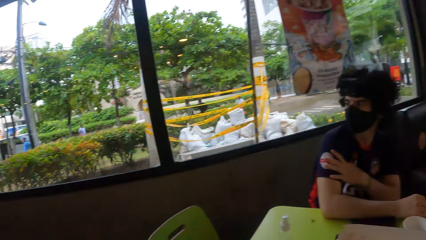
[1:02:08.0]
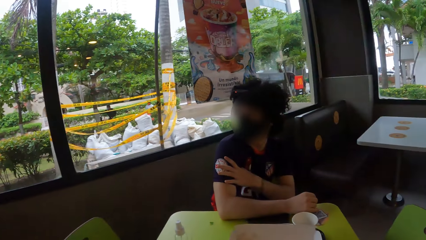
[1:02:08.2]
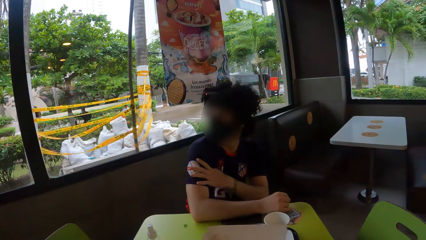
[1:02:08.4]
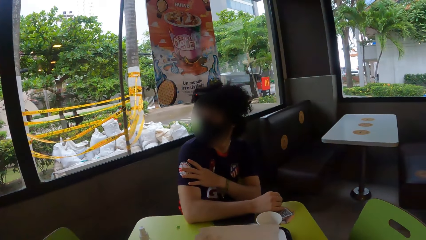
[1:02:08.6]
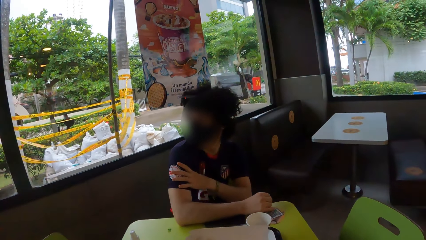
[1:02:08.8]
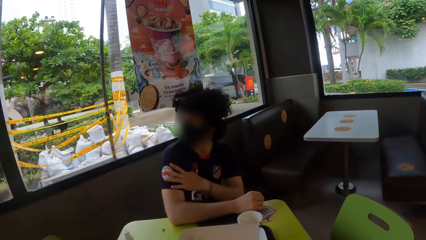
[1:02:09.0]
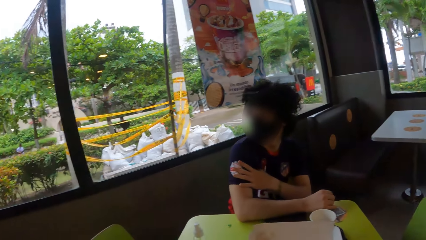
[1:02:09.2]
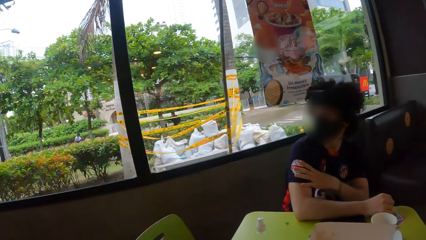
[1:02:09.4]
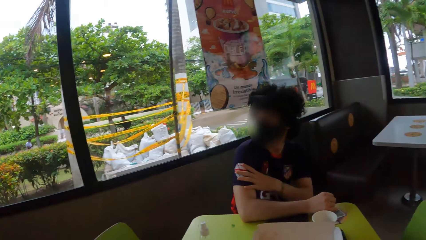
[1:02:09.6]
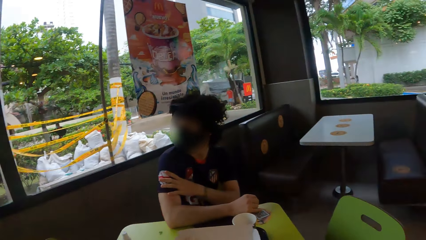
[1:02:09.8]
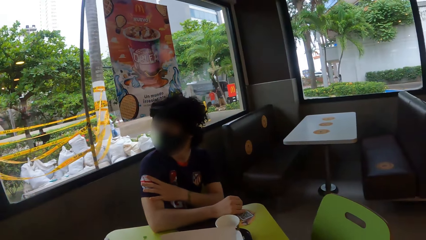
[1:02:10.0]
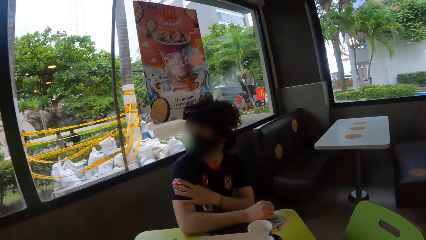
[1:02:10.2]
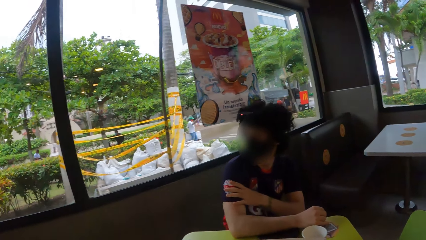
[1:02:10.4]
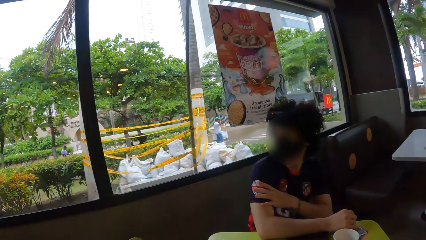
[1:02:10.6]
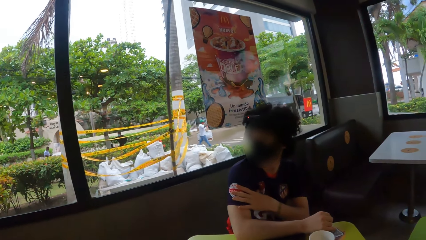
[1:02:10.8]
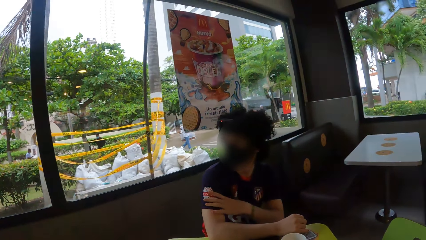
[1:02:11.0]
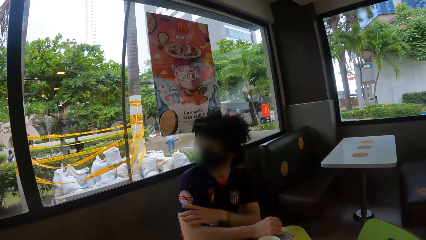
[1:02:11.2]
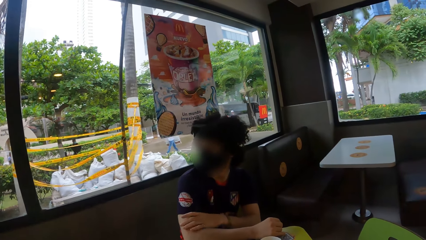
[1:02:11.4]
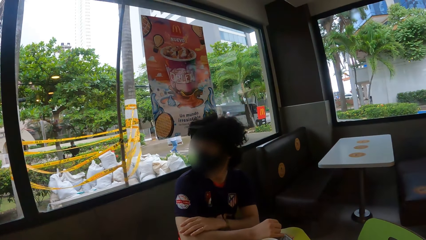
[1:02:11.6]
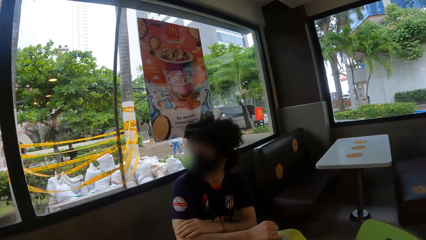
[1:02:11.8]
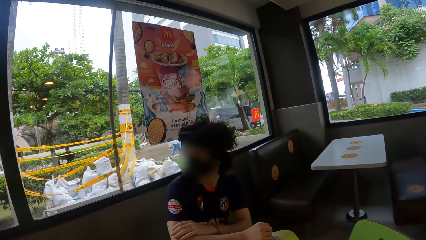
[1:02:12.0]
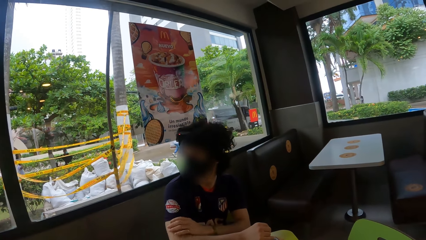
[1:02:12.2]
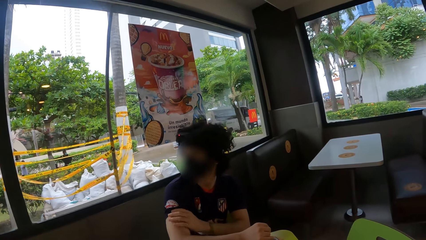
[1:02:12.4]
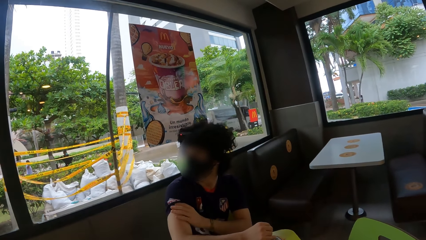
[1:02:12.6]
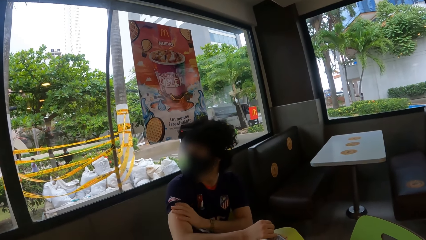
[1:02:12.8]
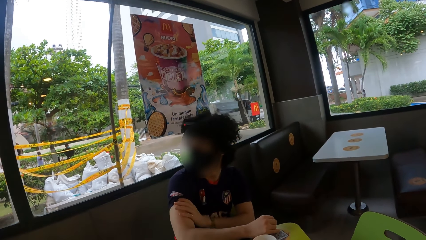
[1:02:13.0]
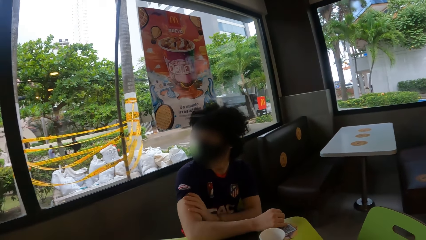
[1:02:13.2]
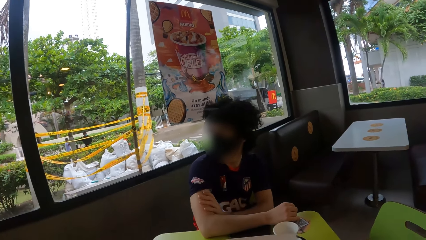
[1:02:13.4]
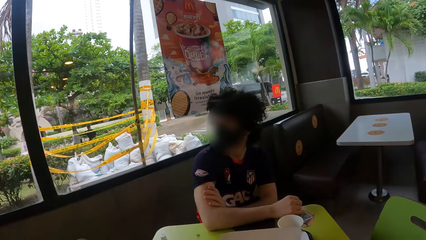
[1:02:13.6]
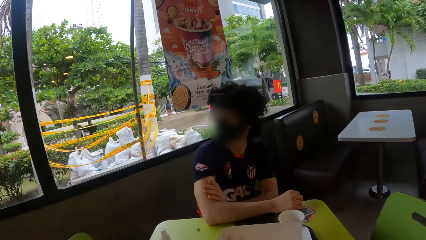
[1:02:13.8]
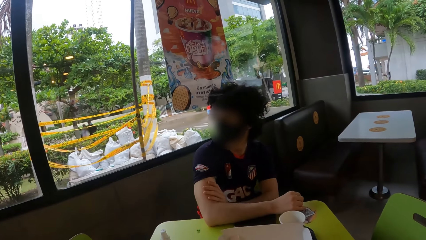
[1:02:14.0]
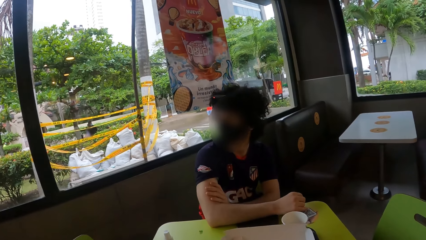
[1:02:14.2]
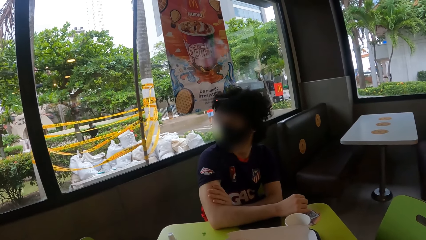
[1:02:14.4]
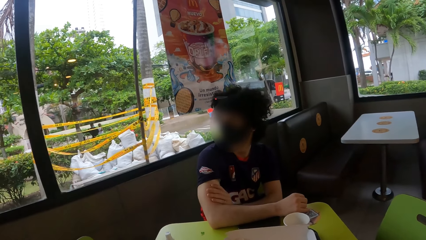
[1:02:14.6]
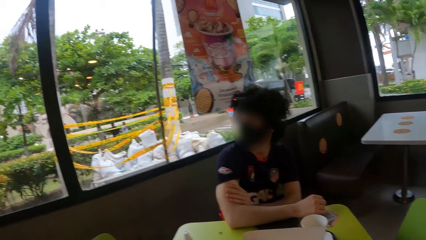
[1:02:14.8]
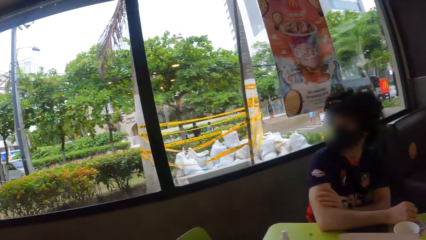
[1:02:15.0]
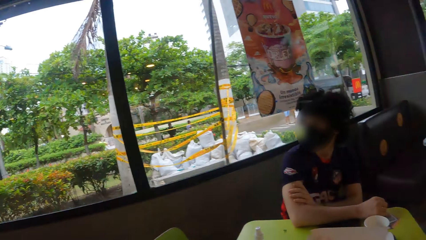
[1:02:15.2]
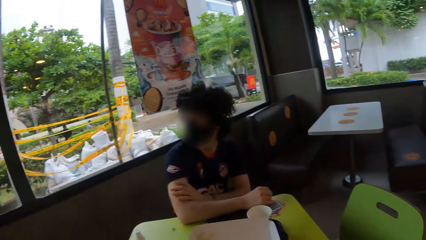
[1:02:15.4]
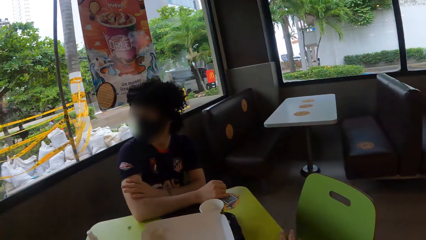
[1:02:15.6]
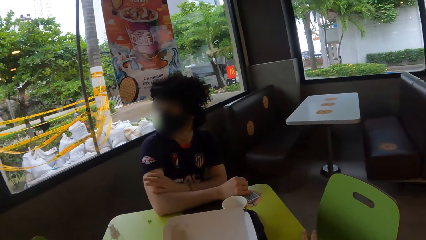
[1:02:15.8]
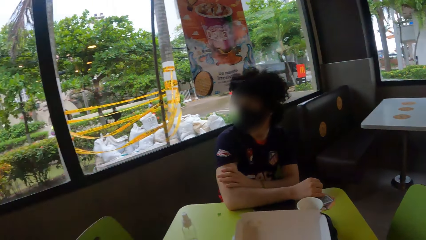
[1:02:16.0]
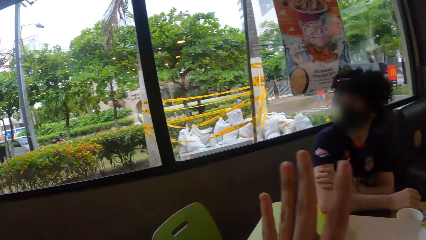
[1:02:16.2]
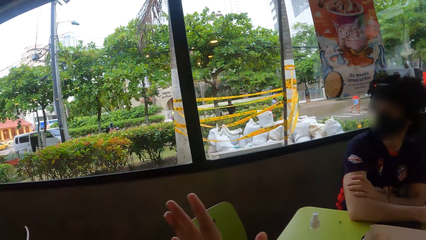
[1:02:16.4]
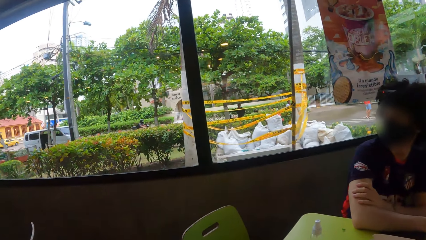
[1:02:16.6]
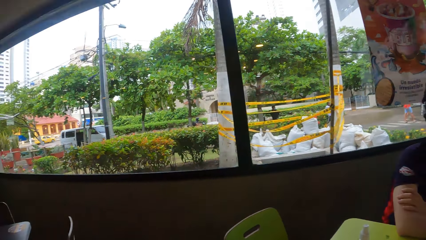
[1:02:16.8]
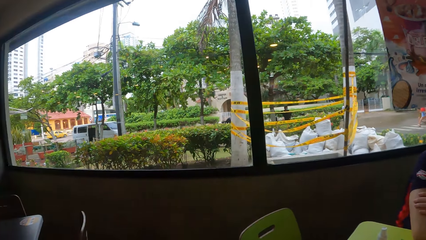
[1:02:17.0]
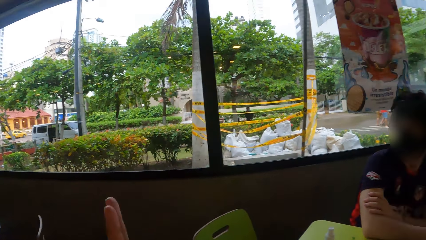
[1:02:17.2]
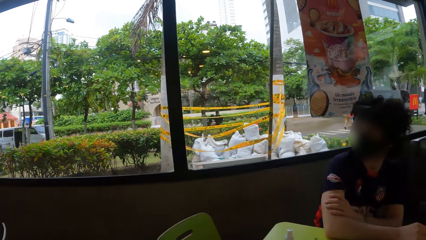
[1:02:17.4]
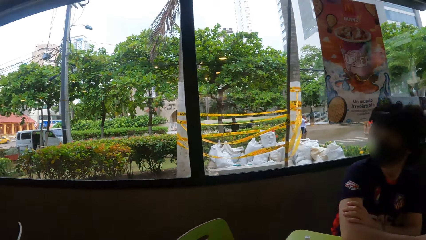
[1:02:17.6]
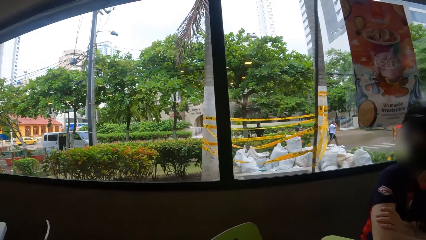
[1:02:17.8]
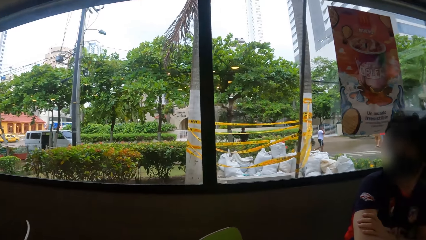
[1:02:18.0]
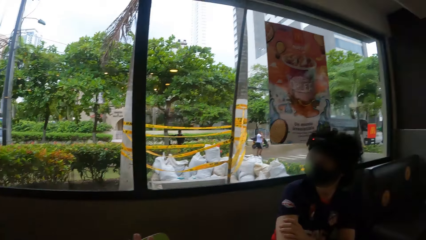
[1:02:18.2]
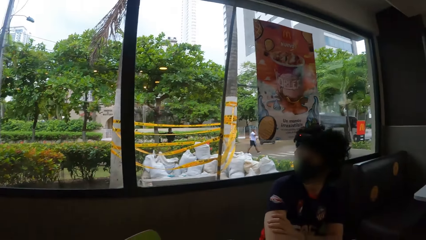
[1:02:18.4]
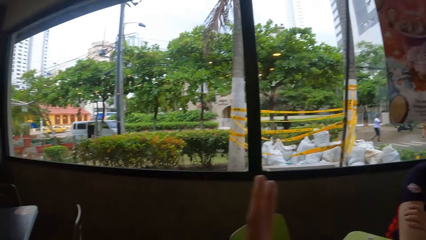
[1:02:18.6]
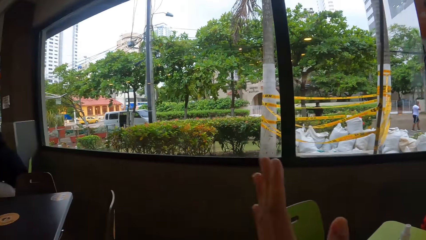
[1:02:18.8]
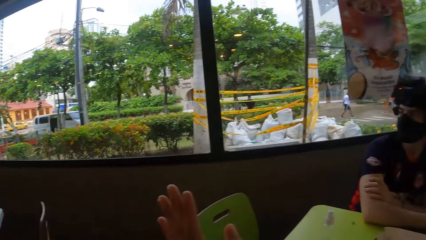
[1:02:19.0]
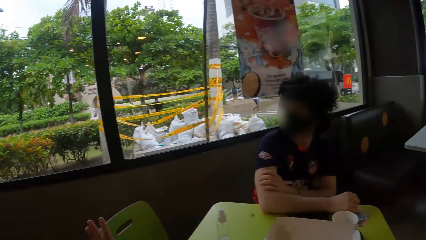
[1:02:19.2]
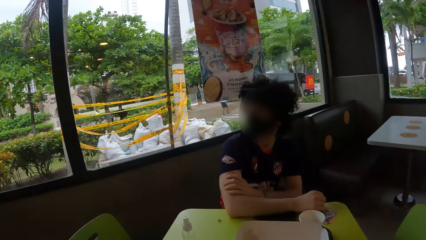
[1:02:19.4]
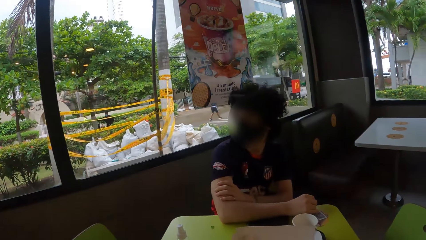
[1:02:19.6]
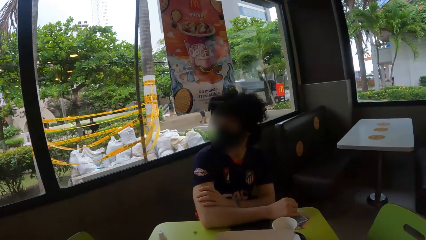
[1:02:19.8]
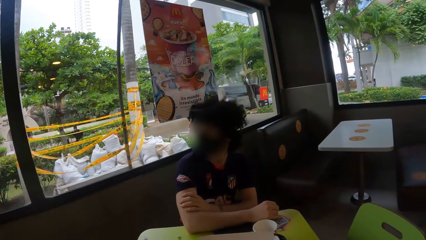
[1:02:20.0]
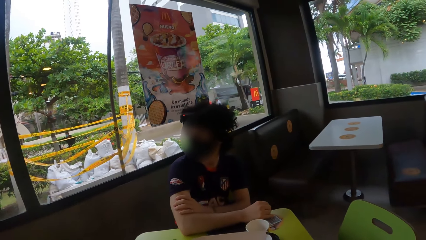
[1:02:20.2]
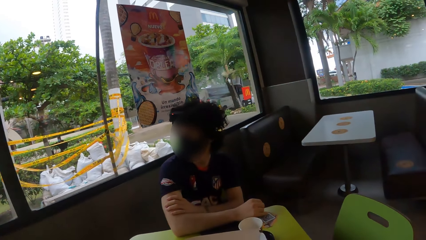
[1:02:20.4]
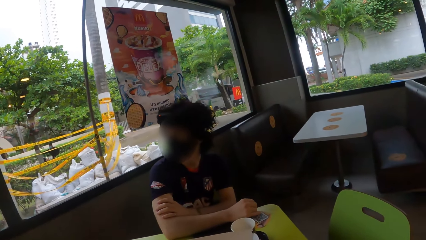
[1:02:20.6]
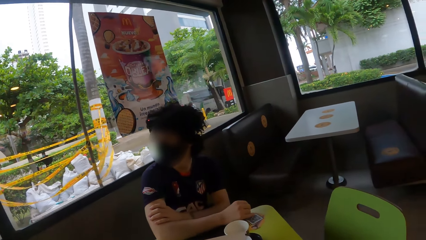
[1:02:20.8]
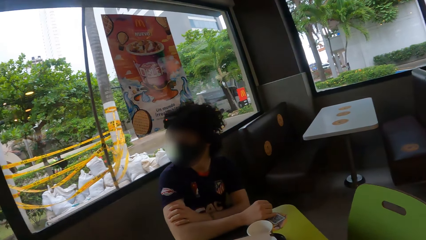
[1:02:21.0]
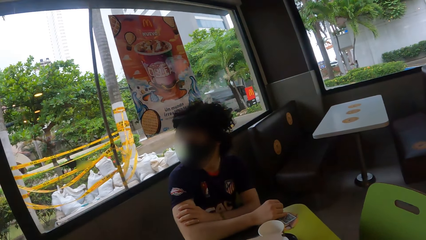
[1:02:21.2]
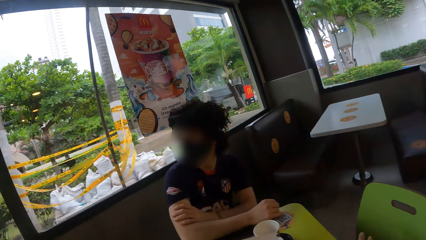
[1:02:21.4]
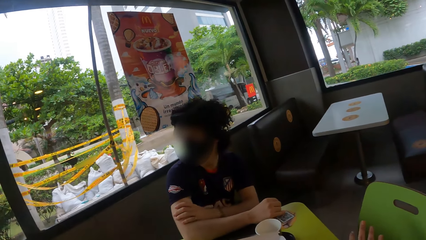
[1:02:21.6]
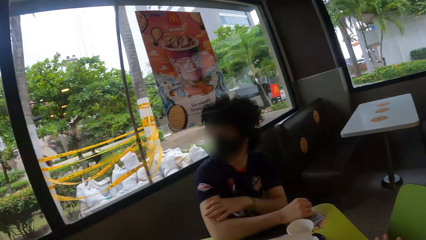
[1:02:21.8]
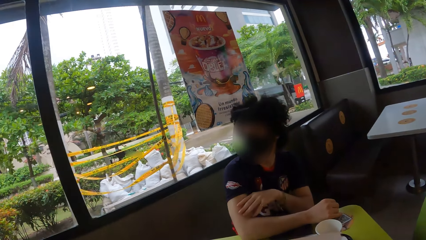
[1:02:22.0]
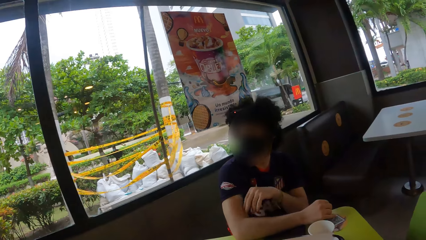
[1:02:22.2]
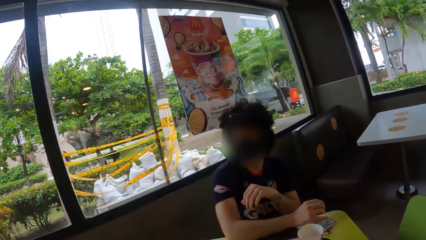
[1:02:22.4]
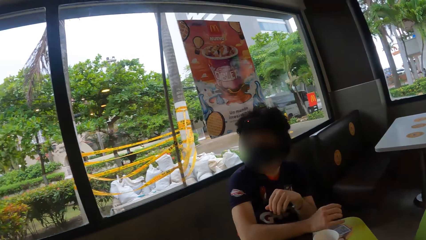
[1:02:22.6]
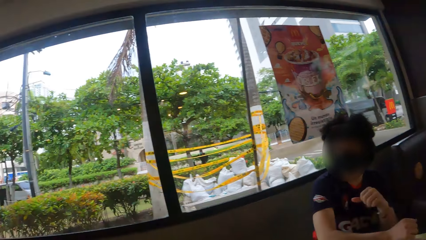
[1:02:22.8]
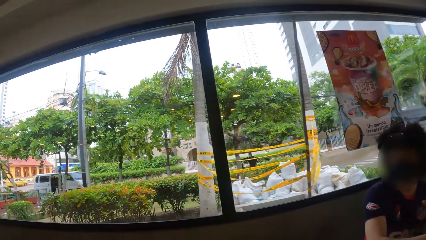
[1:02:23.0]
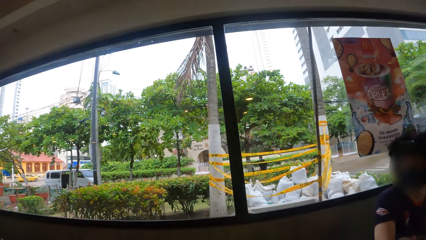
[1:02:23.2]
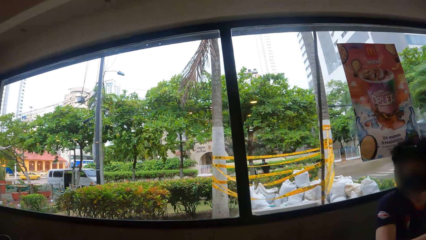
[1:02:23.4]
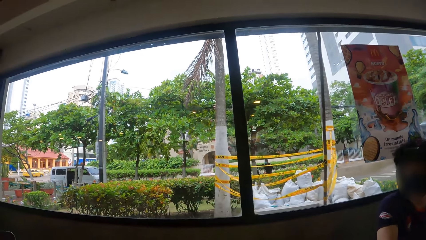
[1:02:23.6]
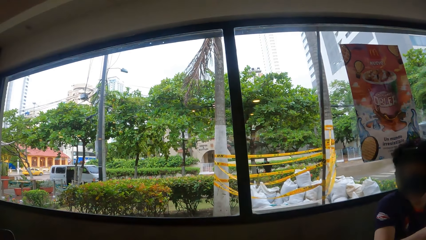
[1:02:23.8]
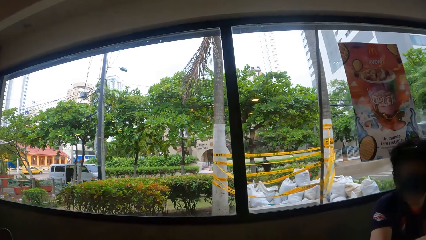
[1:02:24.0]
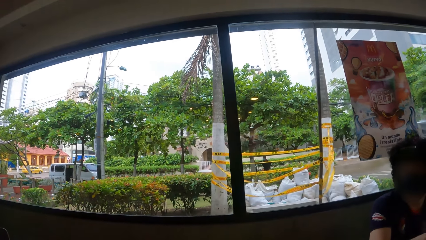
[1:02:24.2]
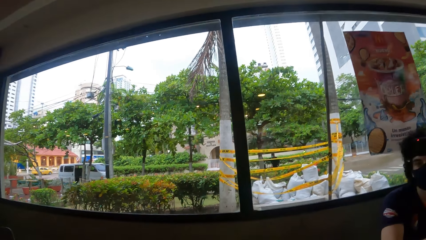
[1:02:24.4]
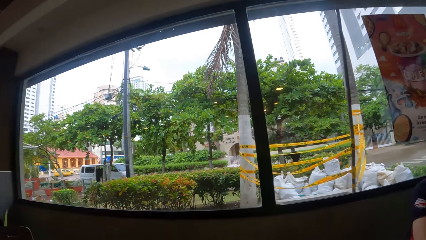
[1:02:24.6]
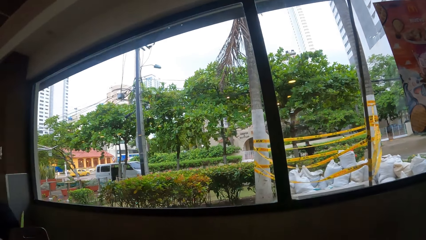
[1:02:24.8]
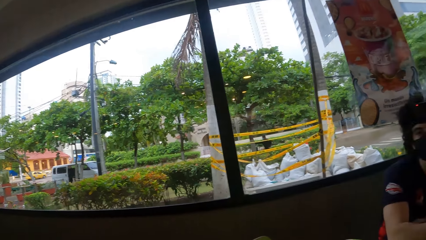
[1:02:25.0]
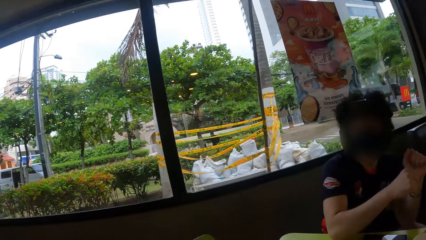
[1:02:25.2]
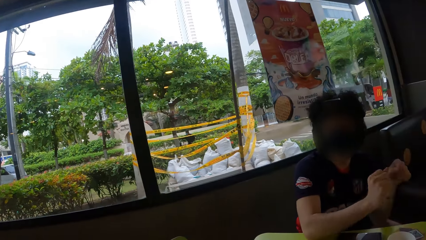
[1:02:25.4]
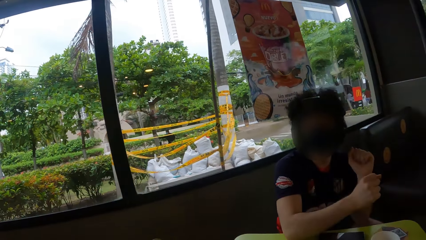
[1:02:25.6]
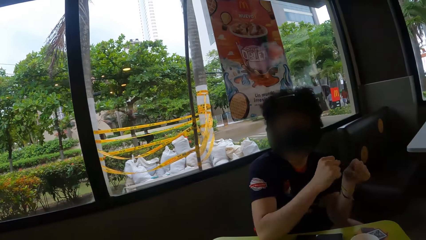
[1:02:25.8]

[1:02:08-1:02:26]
The camera wearer raises her left hand. She looks around. She raises the hand. She looks around a person. She looks around the window.
